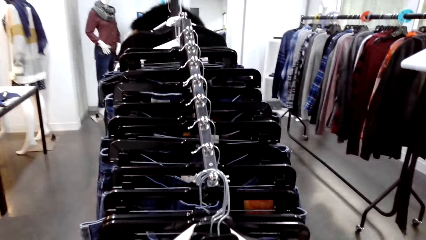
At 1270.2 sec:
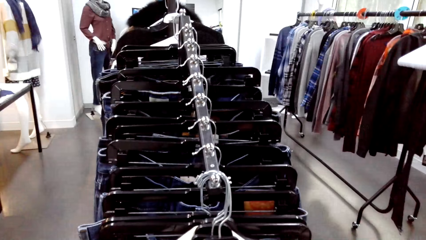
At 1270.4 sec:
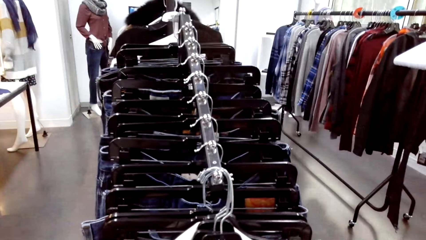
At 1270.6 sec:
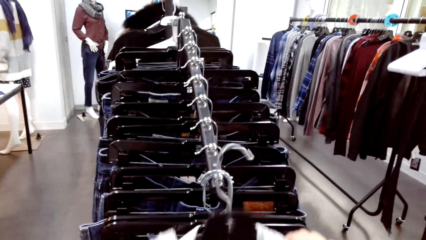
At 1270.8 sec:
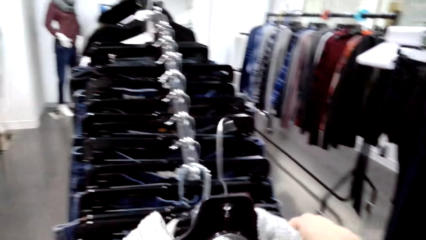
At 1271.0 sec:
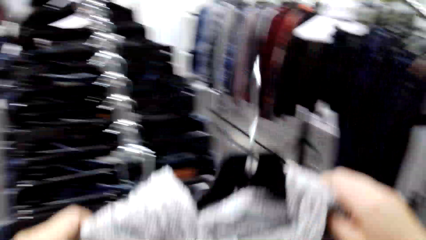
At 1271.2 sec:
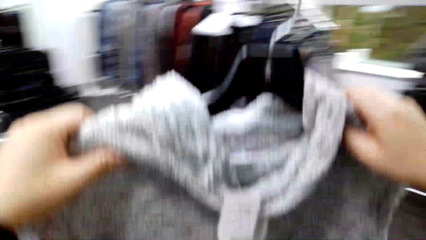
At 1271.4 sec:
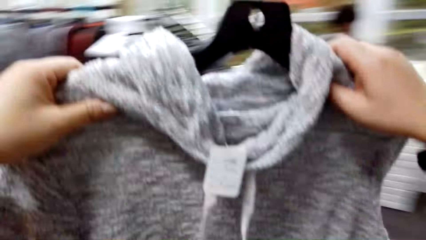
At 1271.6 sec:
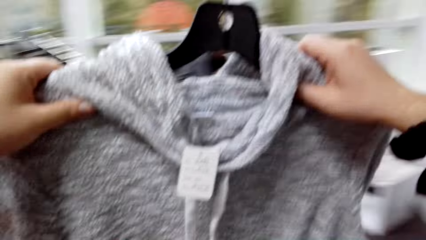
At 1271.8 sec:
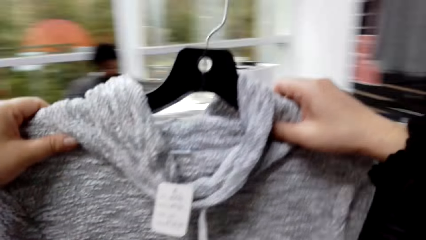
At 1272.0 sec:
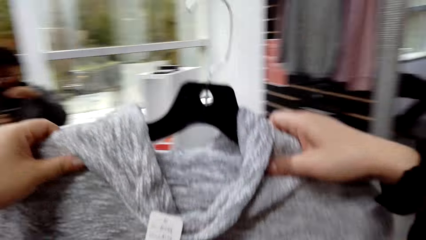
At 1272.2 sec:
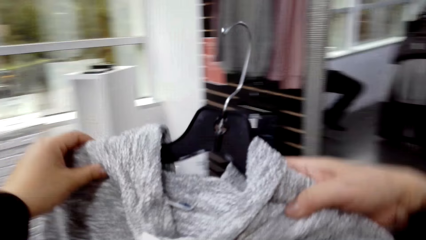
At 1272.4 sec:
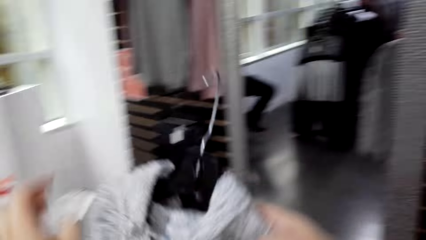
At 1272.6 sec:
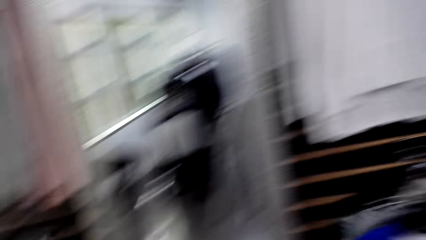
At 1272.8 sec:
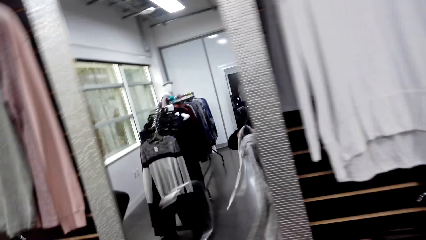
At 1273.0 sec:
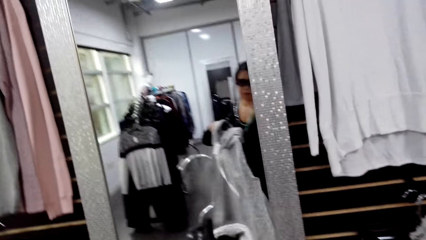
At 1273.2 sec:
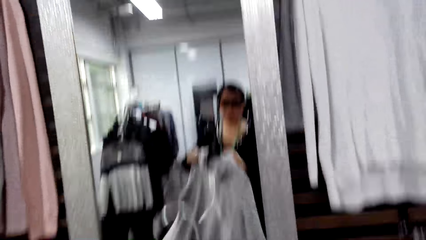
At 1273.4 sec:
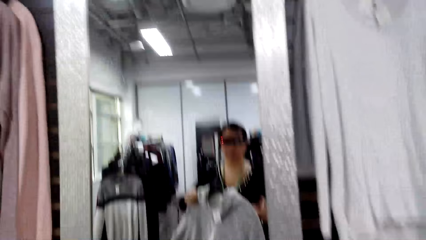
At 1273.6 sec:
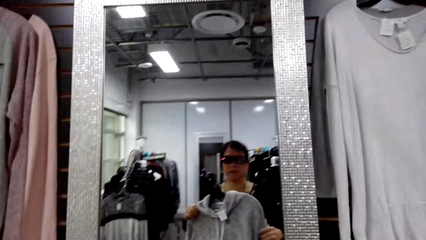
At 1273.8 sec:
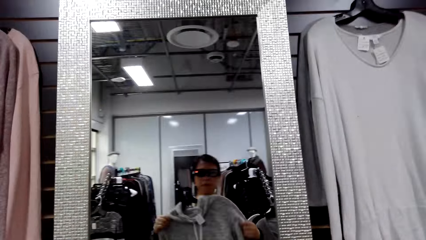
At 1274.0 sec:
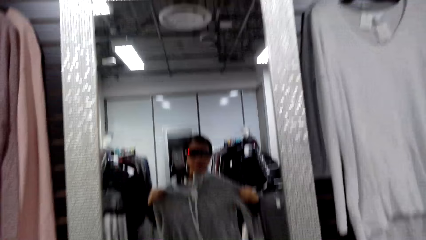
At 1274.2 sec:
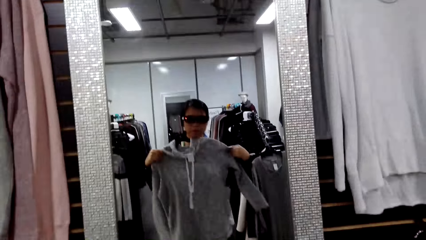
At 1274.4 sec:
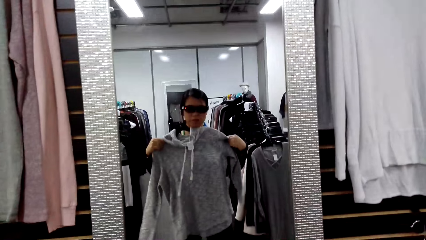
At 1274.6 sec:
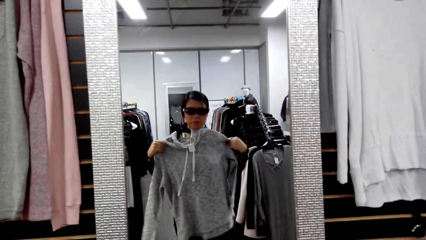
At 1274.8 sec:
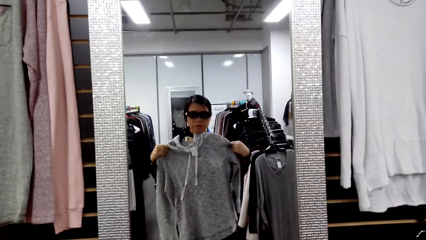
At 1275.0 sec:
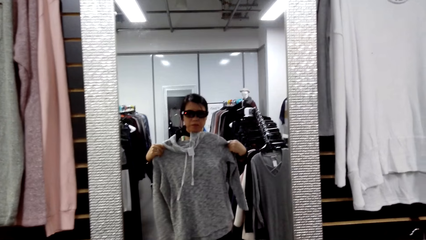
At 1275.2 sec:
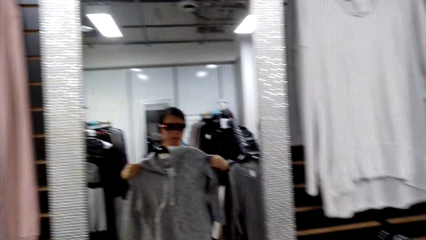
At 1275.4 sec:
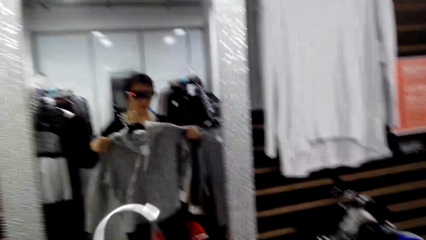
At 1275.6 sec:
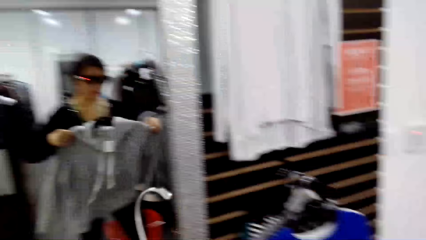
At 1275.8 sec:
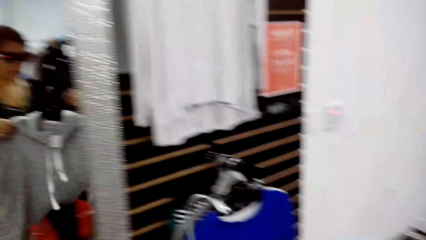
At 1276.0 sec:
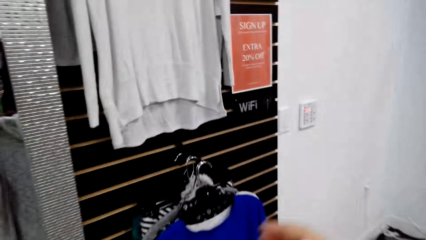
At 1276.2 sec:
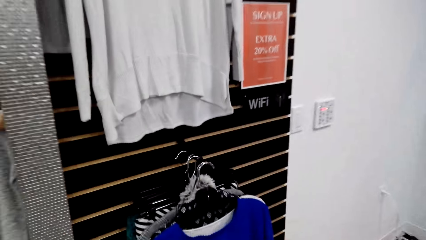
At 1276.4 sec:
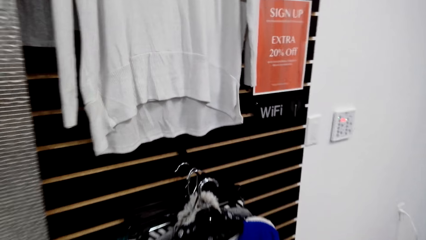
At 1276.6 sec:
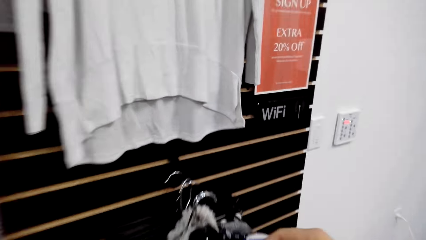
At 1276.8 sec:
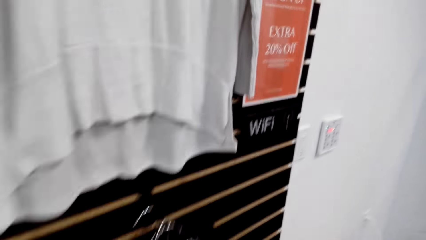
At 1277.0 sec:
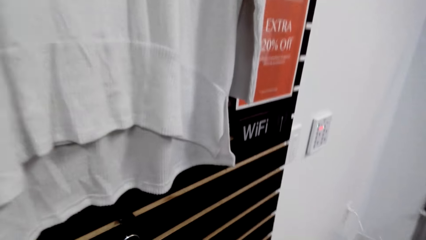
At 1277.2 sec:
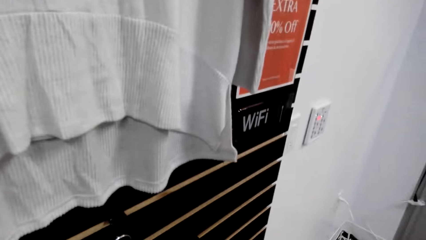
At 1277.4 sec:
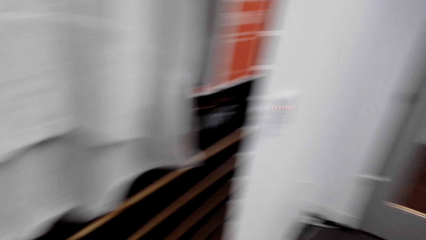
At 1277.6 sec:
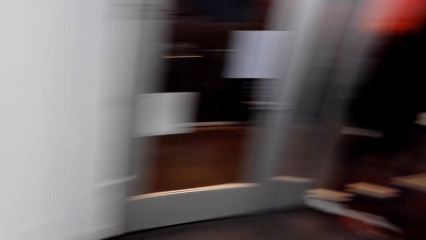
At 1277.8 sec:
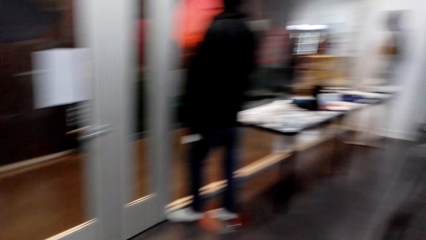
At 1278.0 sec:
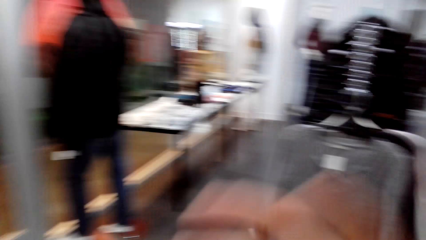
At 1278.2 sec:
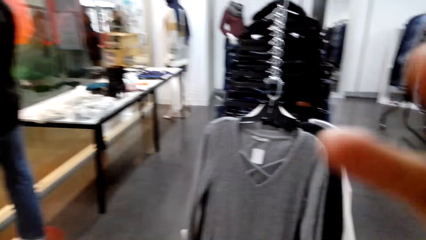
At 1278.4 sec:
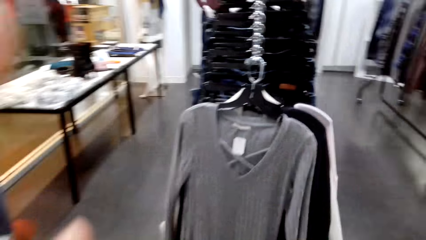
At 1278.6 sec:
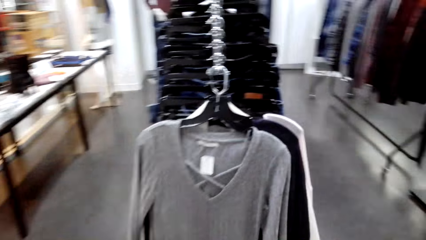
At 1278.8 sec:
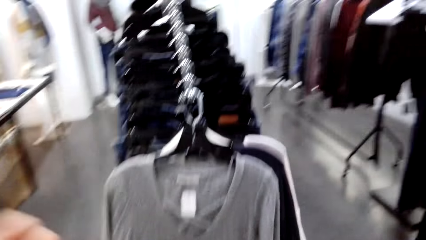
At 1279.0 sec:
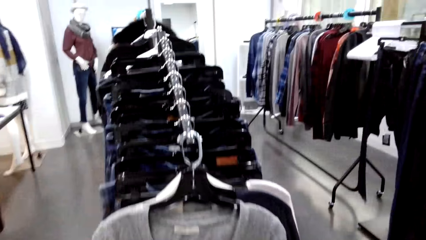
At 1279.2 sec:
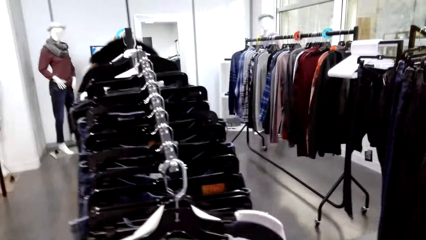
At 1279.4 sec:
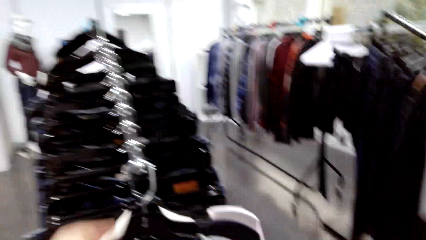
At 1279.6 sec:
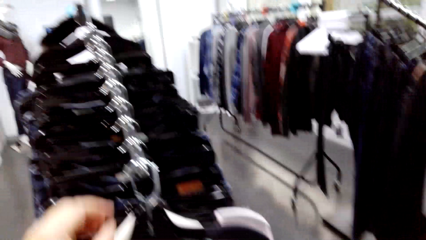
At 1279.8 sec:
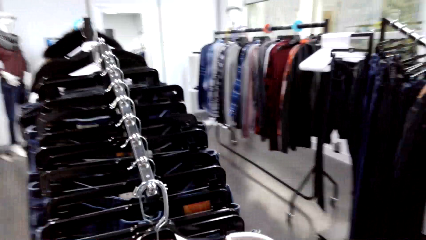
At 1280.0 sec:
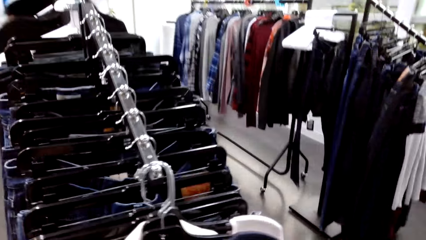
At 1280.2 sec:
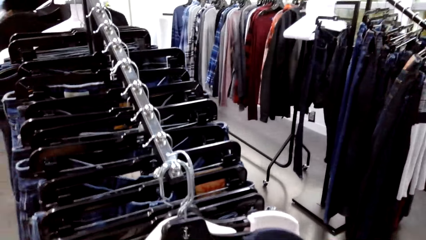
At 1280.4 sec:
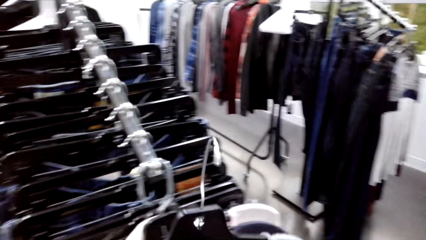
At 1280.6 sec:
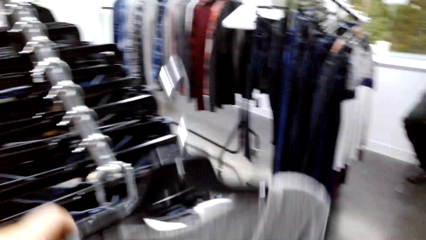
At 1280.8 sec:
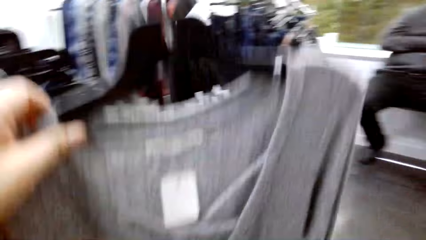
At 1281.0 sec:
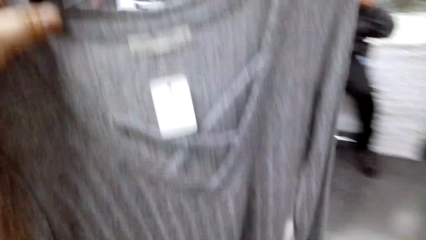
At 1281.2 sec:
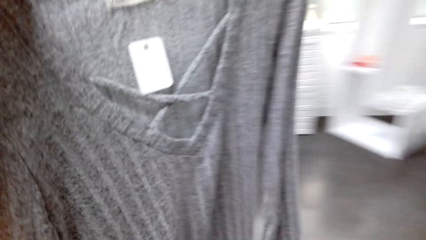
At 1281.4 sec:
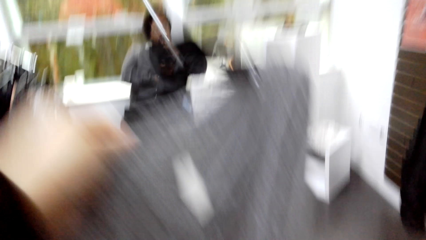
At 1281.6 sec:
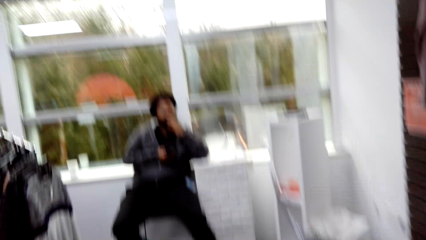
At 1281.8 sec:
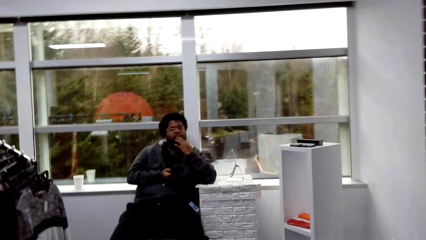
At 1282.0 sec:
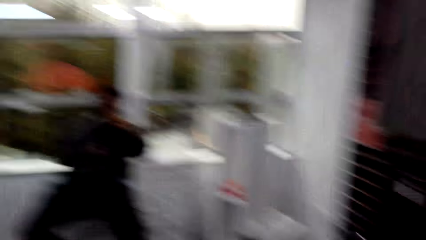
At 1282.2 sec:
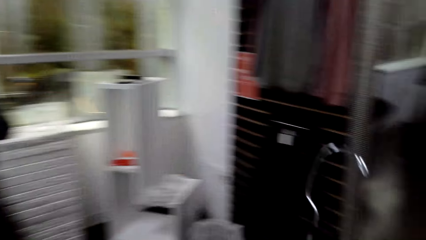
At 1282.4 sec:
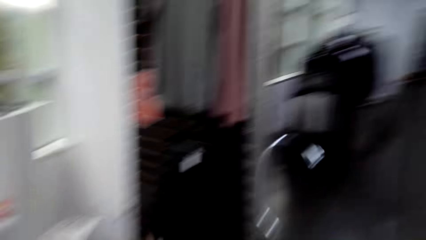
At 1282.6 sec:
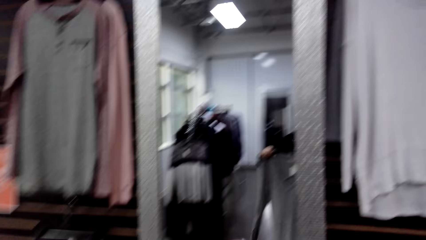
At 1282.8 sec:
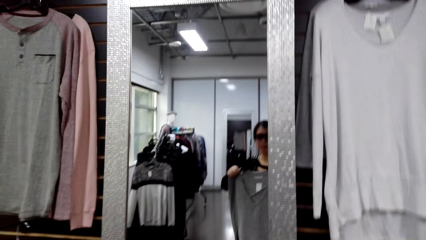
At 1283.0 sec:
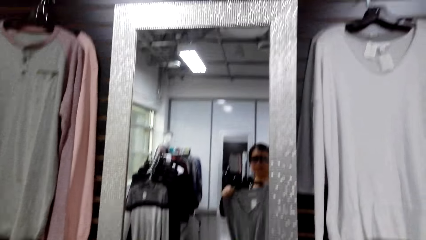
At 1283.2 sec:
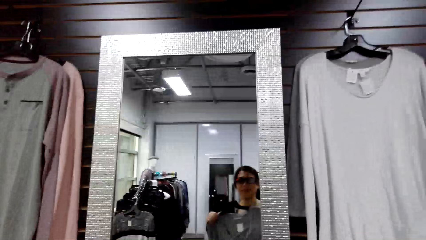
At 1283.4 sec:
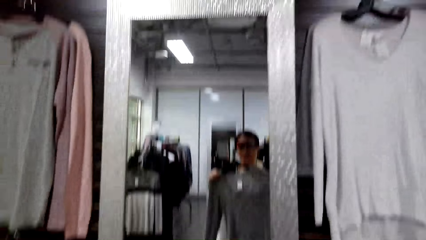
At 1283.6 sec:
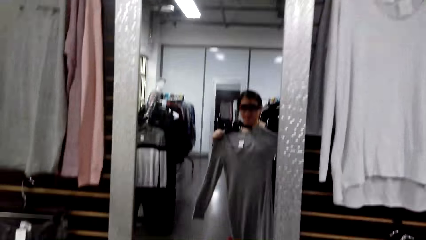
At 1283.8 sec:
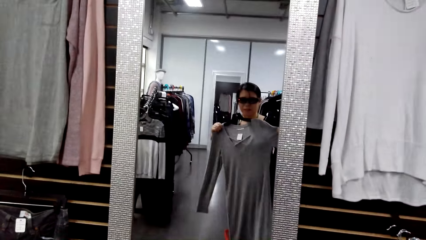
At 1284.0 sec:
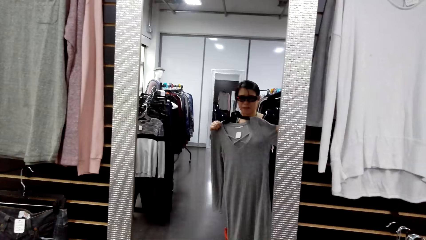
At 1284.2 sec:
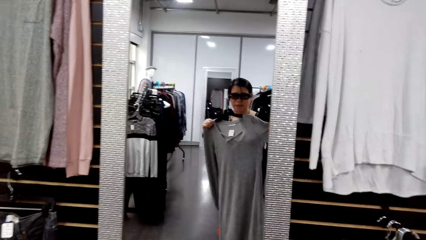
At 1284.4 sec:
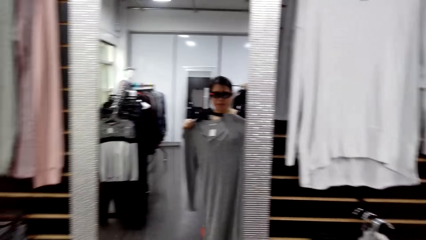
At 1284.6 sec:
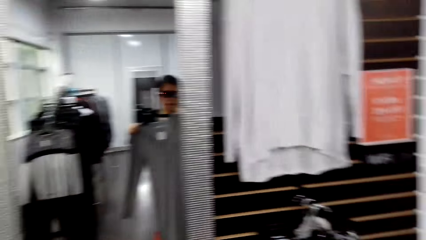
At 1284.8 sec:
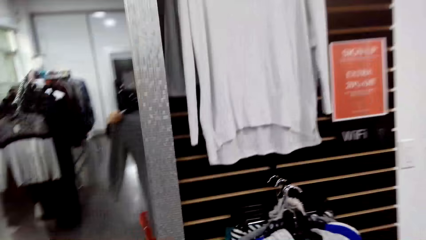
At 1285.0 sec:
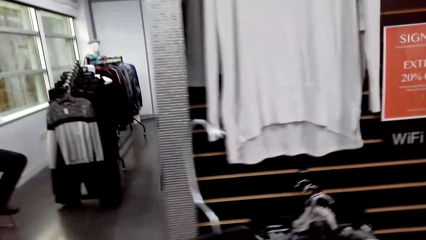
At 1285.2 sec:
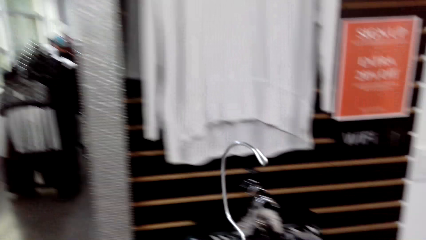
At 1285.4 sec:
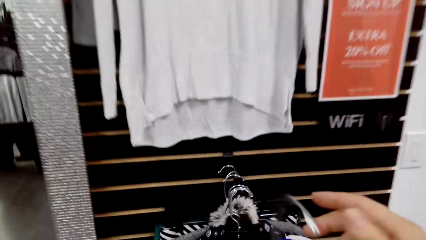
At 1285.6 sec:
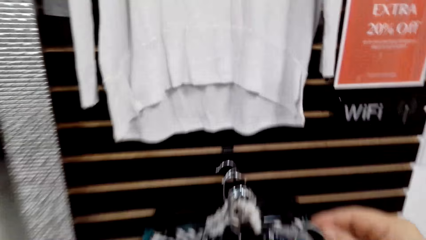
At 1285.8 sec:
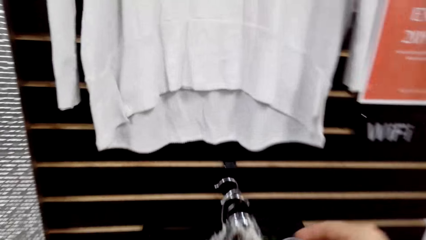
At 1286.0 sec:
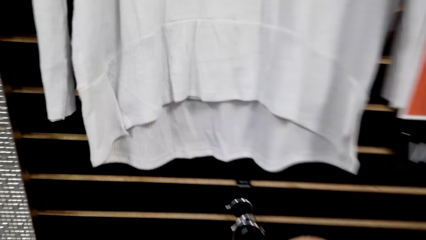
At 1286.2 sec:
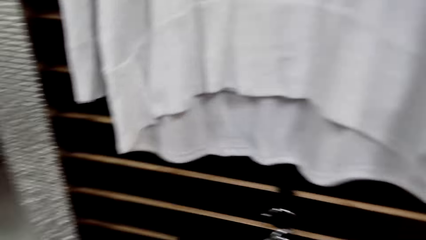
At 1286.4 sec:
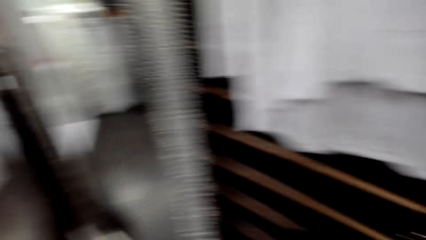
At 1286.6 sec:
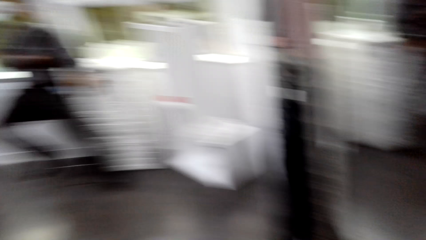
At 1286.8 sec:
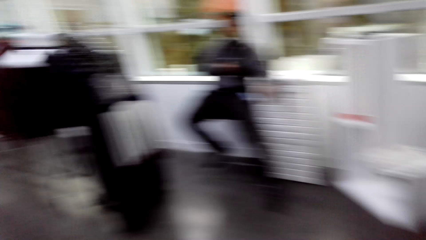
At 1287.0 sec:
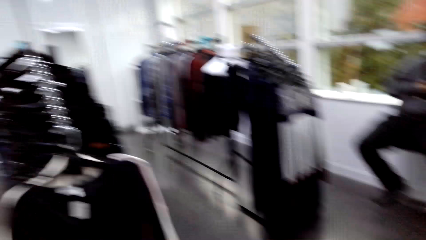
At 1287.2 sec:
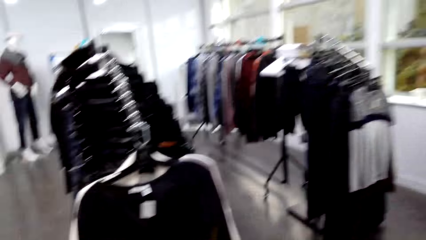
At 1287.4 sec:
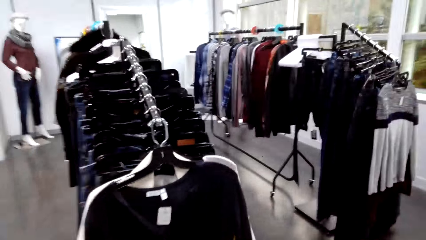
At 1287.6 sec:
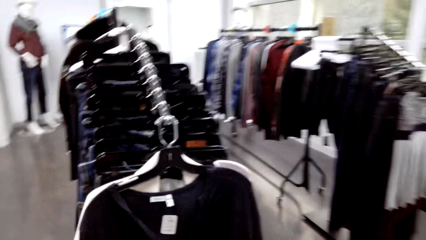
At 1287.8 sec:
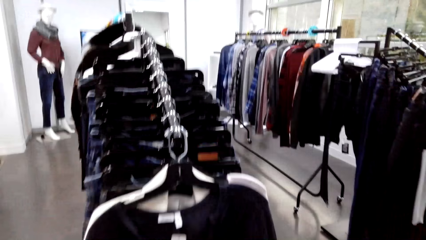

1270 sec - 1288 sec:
The camera wearer removes a sweater from the hook. They take a cloth hanger. They look at the cloth in the mirror. They put the cloth hanger on a stand. They talk. They remove the sweater from the hook. They take the cloth hanger. They look at the cloth in the mirror. They put the cloth hanger on the stand. They hang the sweater on a hook.
